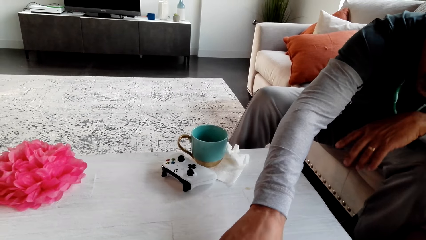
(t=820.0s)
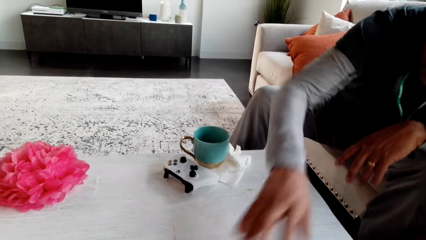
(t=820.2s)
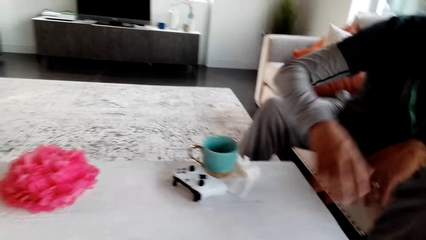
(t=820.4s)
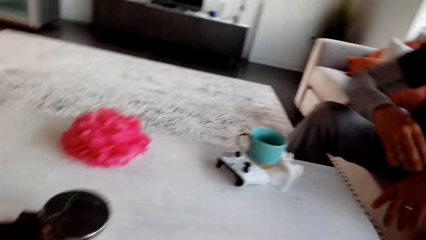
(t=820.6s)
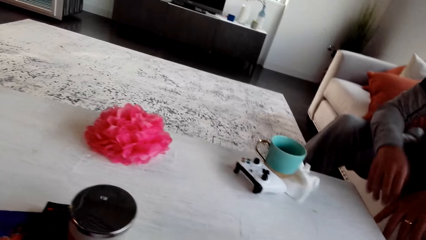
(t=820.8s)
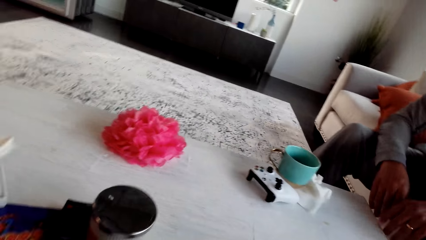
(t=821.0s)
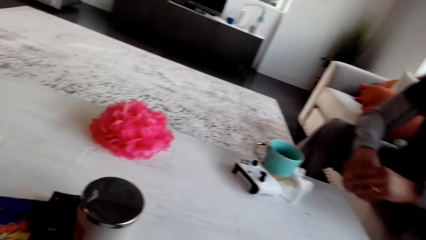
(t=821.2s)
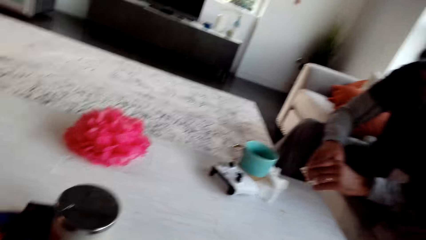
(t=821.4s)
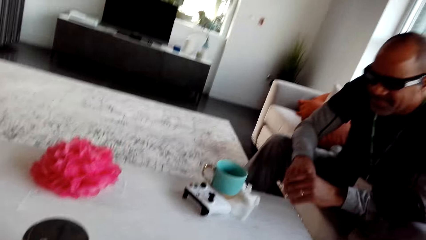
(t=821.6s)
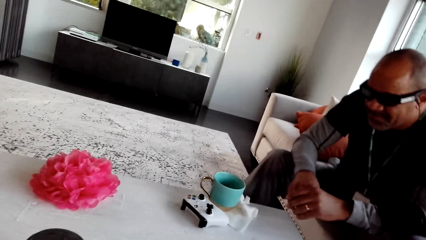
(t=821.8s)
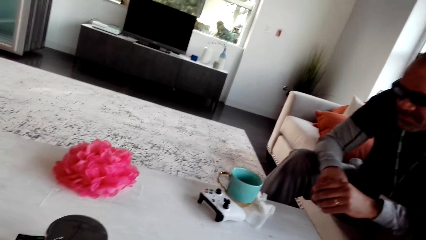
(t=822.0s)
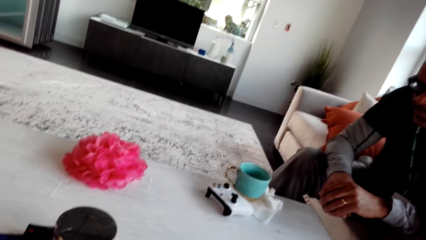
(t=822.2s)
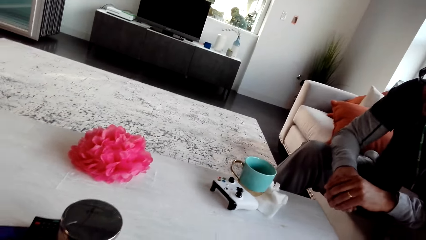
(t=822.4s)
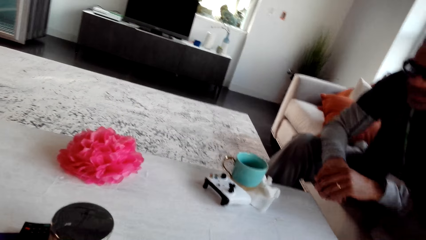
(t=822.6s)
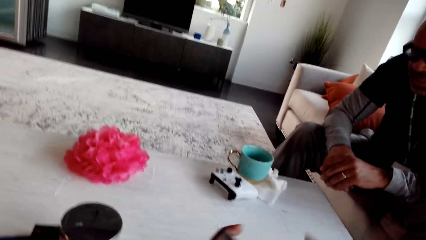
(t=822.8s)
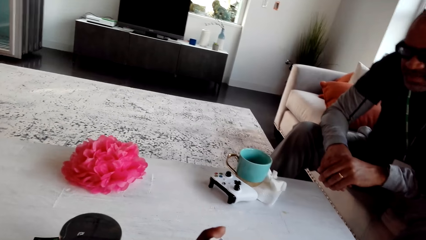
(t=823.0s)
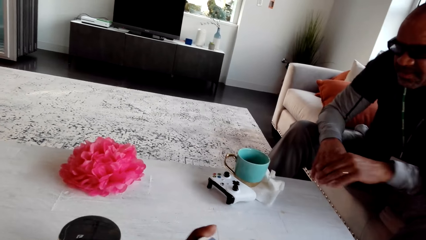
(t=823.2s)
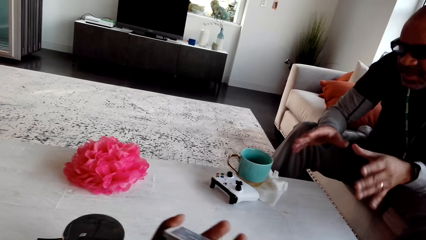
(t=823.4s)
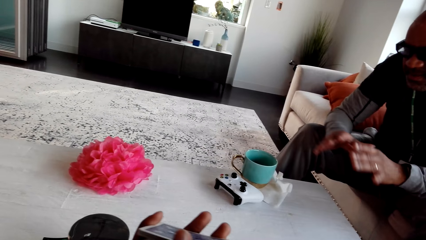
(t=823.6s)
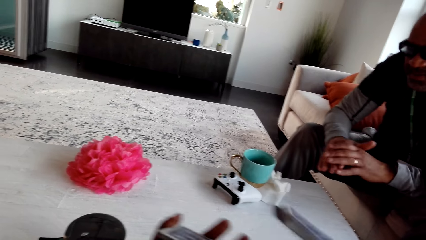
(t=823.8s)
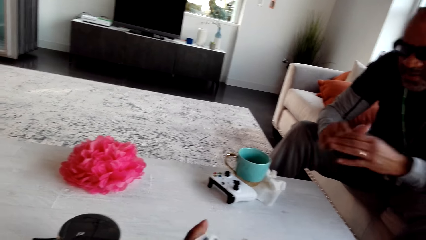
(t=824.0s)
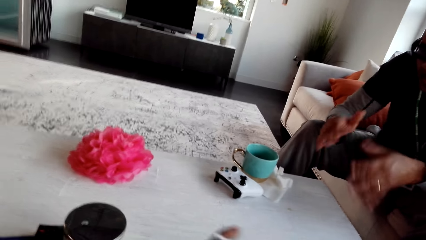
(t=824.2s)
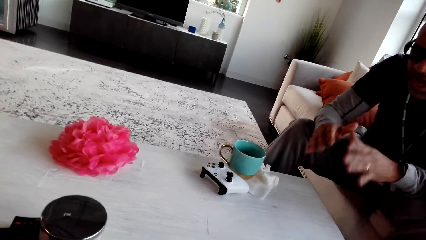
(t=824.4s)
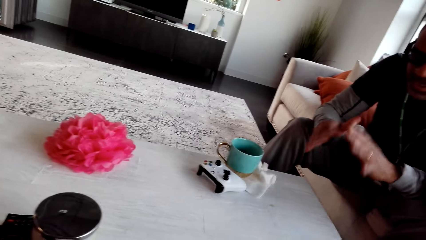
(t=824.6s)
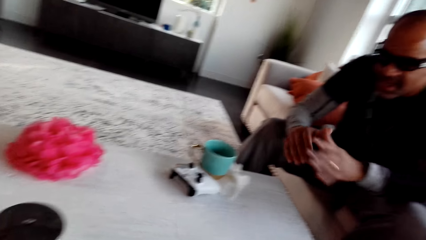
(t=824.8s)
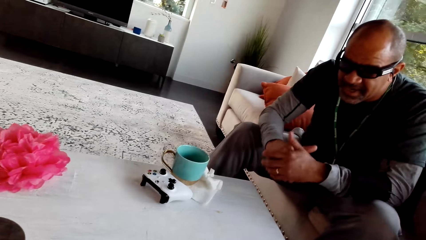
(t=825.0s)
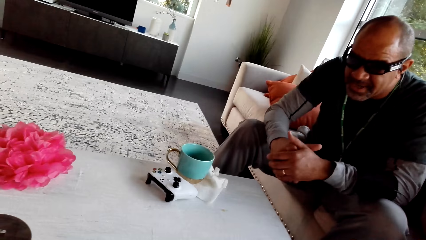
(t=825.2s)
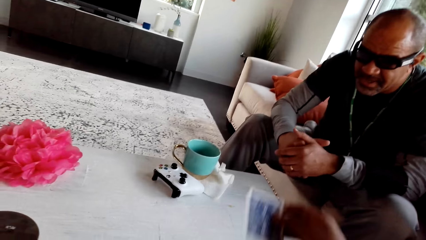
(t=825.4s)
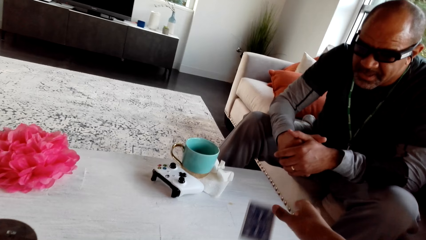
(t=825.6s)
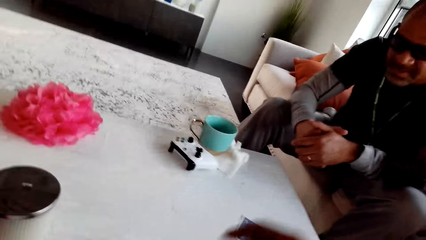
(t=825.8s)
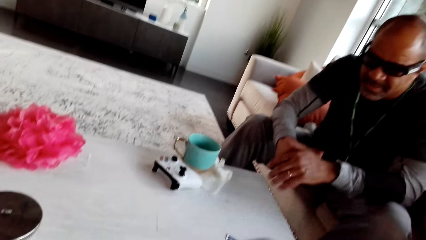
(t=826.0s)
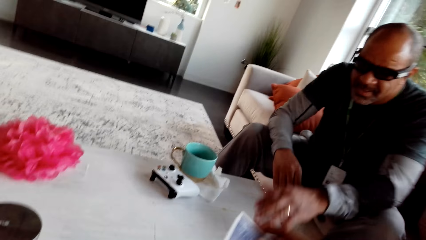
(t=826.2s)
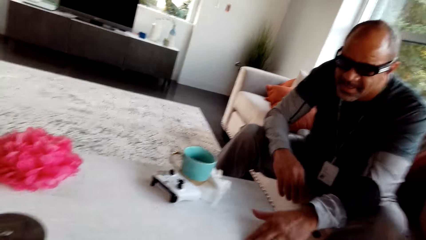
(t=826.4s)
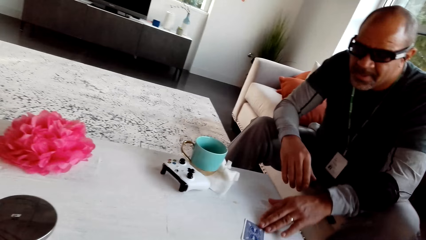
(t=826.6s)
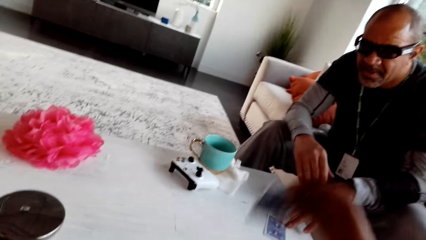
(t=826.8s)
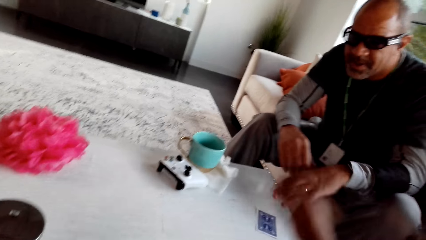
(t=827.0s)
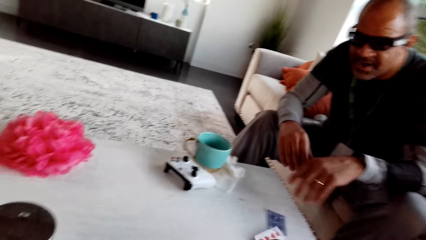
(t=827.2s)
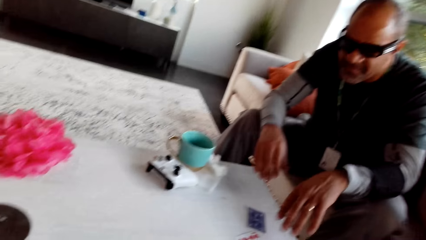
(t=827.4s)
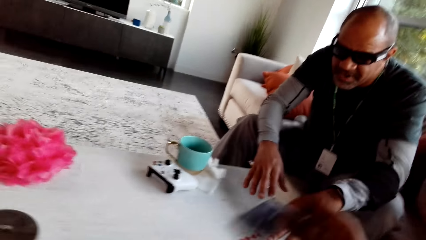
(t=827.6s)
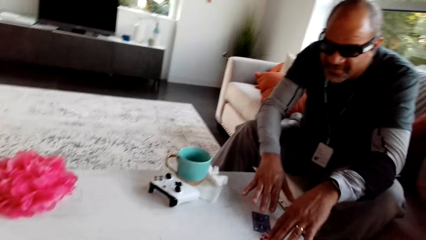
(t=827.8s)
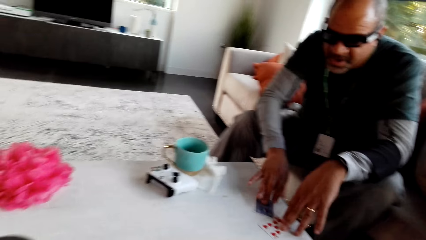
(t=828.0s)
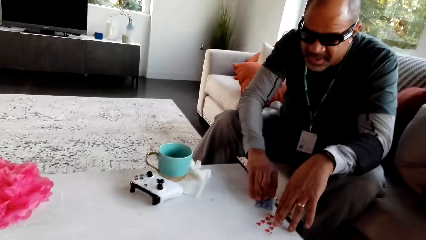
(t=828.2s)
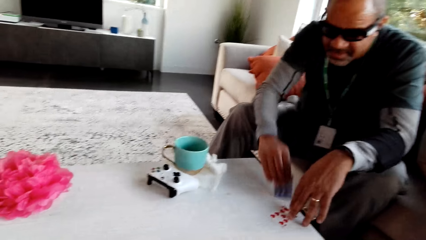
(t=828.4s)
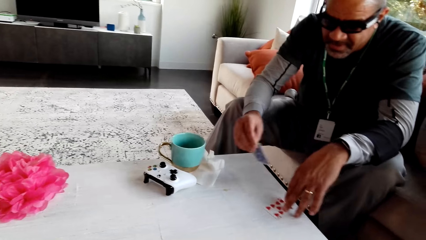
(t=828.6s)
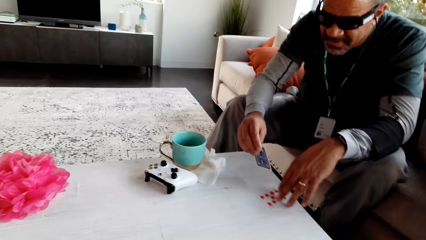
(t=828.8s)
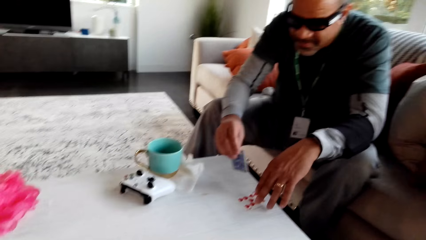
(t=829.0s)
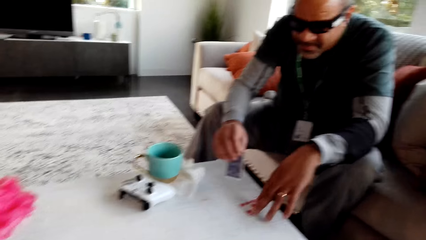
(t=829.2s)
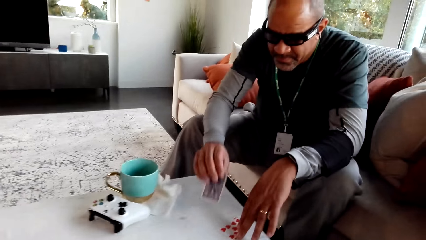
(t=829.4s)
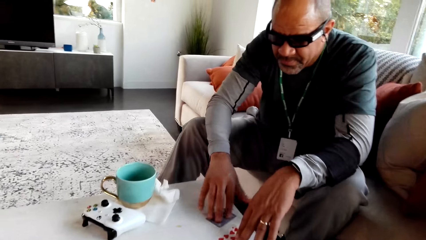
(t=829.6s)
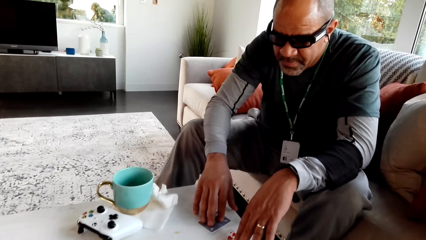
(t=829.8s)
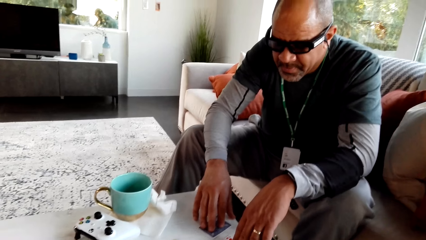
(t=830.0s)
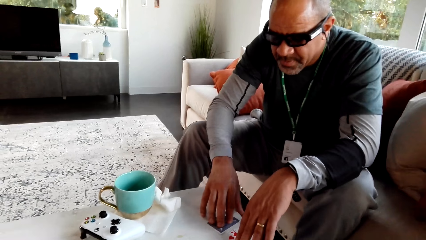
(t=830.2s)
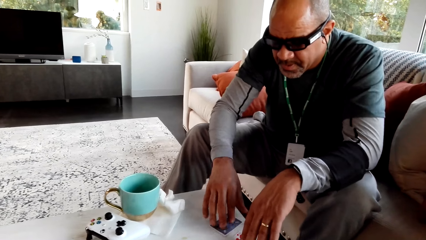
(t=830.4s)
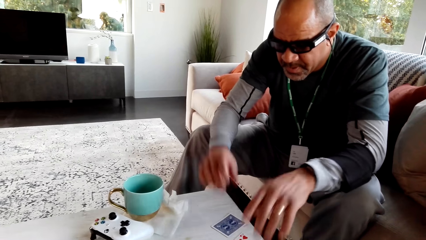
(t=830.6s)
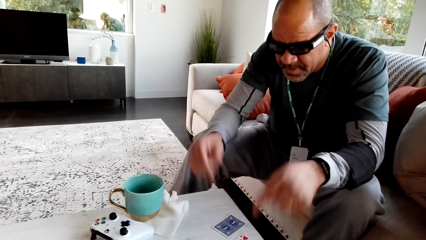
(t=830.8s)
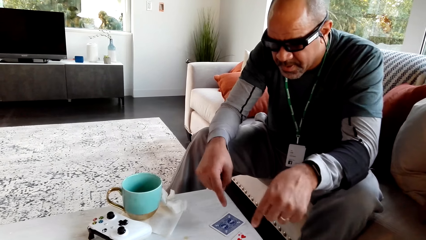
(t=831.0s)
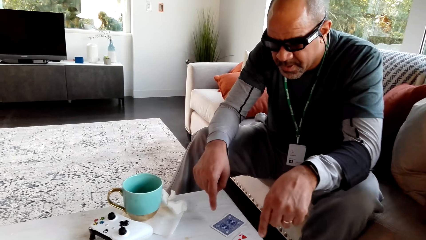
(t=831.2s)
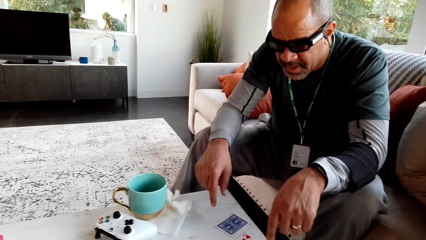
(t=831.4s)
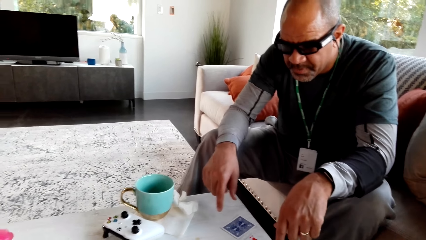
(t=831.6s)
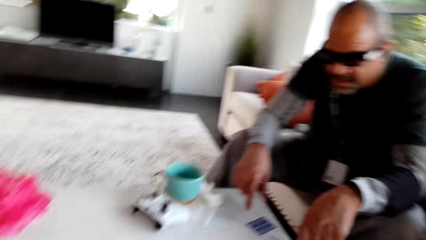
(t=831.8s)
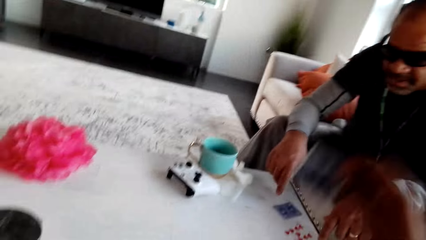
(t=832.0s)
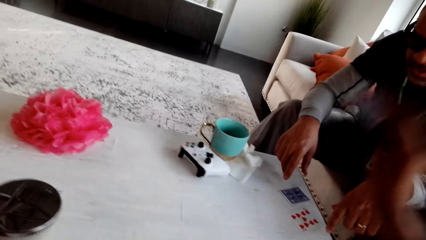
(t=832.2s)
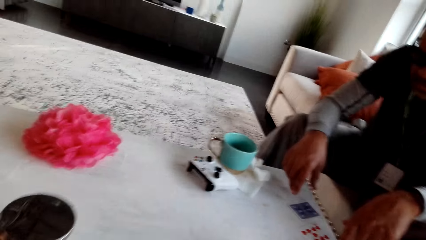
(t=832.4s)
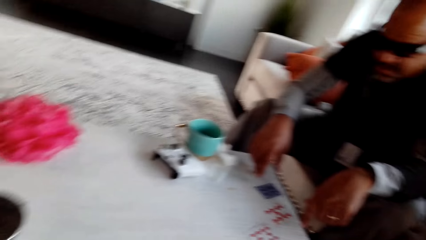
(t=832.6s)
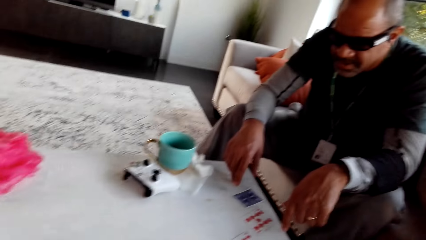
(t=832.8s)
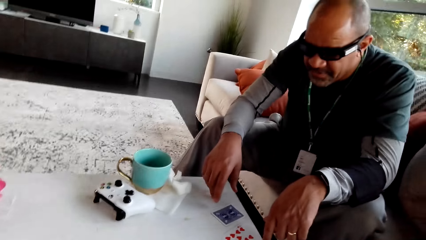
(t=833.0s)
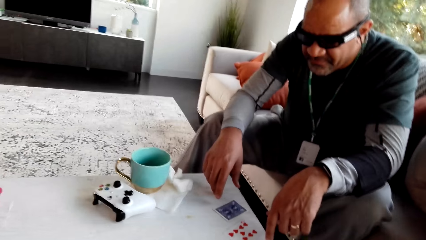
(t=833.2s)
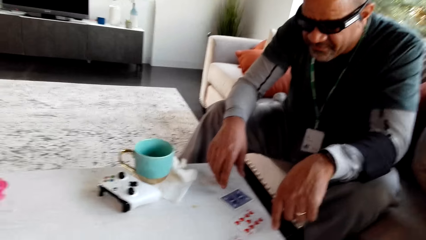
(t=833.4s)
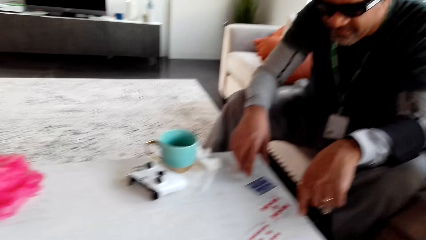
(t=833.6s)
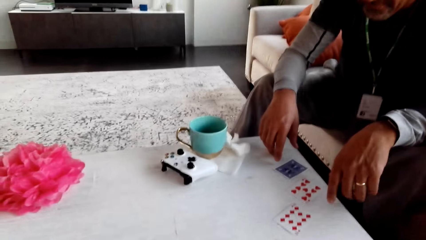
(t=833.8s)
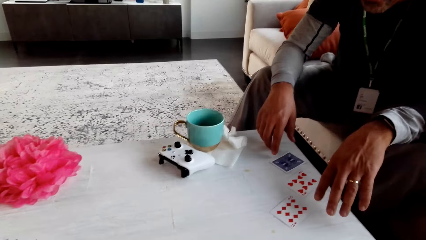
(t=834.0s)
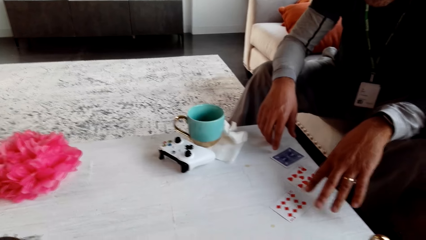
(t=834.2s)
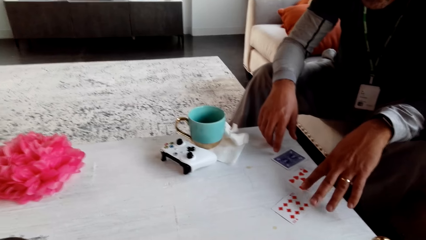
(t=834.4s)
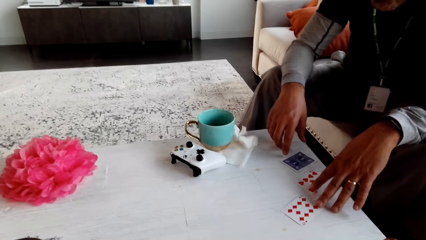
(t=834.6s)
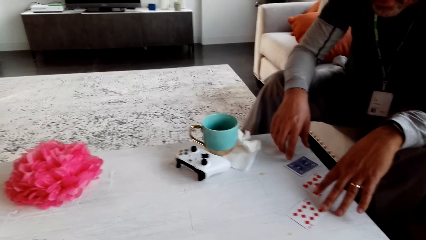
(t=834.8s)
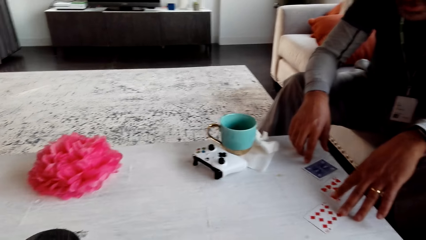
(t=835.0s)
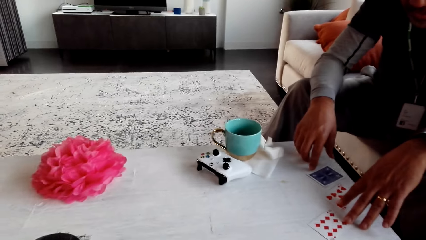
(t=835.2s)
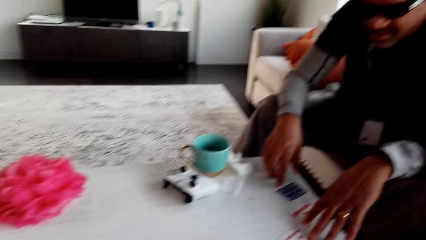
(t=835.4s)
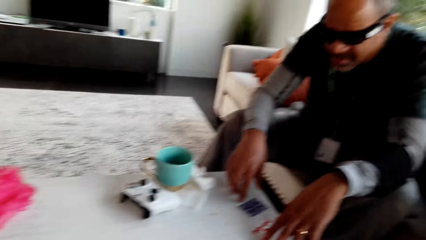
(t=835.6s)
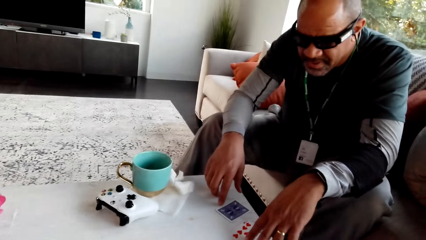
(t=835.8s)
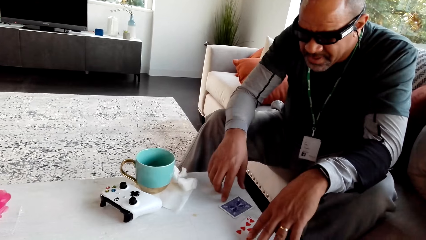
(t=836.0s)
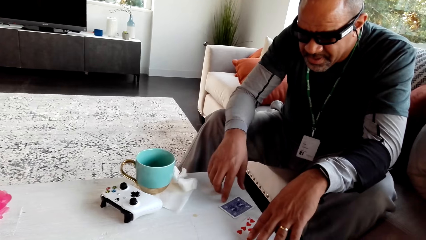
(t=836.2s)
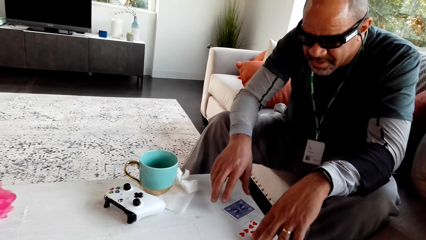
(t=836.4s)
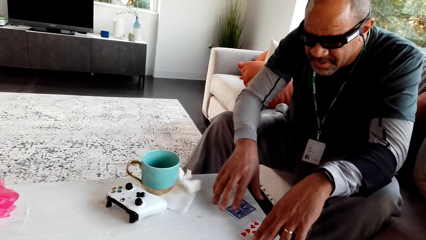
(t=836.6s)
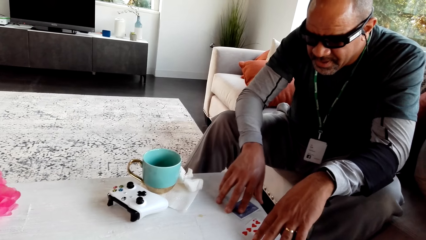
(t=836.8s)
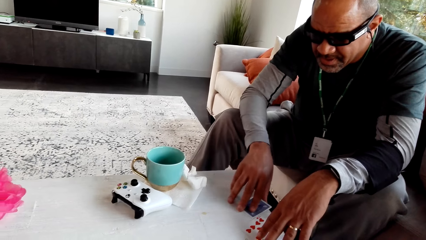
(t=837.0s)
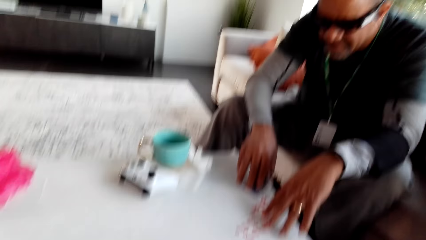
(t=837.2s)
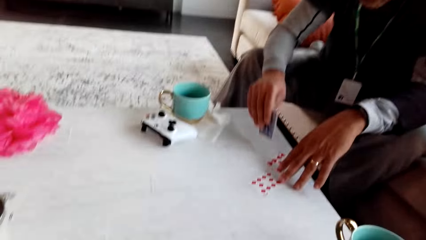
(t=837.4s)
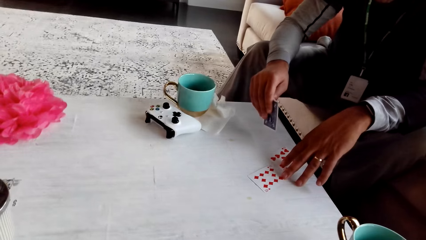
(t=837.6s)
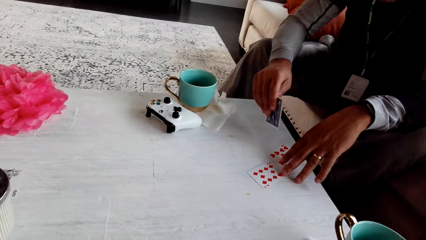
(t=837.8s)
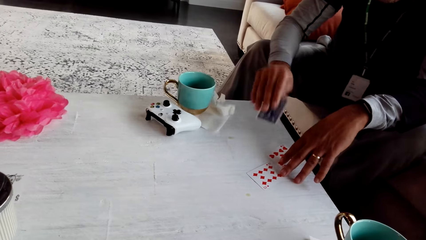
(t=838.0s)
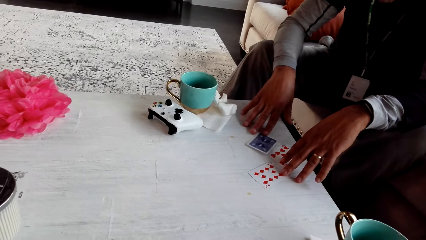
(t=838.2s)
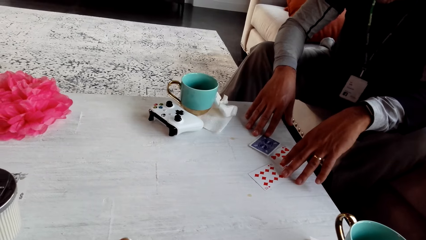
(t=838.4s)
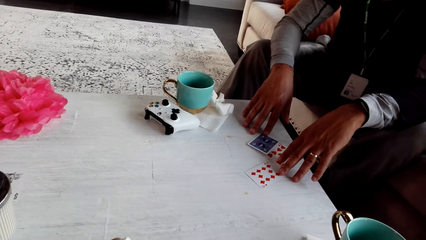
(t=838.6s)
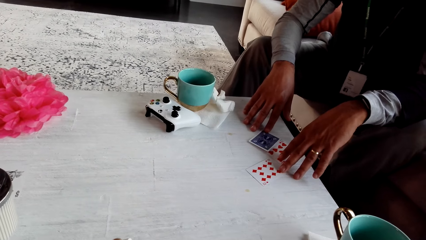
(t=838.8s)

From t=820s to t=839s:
The camera wearer stares at a man. They shuffle the cards. The man swings a hand. The camera wearer distributes the play cards. The man touches a play card on the table and takes a card. The camera wearer places a play card on the table. The man picks a play card from the table. The camera wearer stares at the man. The man places the card on the table and points at the card. The camera wearer places a play card on the table. They stare at the table. They stare at the man. The man picks a play card from the table and places the play card on the table.
